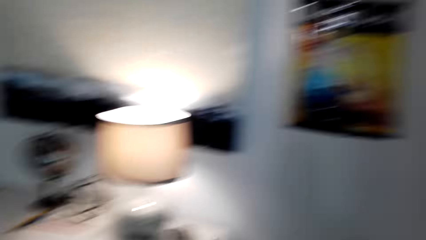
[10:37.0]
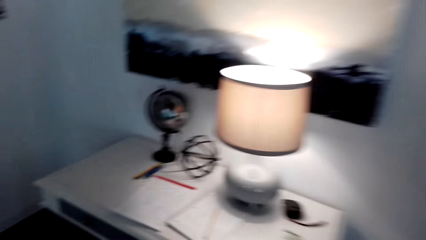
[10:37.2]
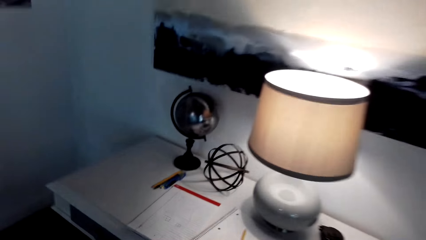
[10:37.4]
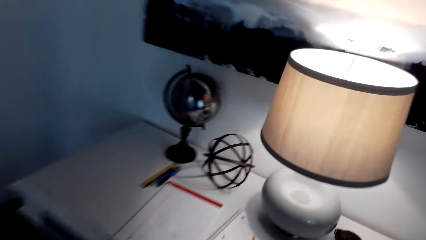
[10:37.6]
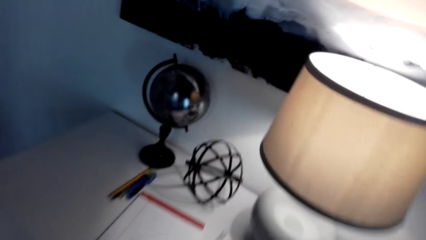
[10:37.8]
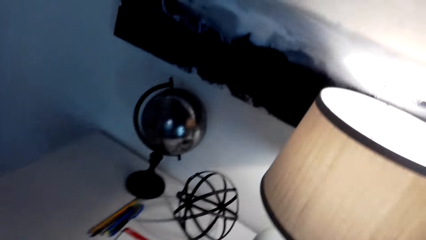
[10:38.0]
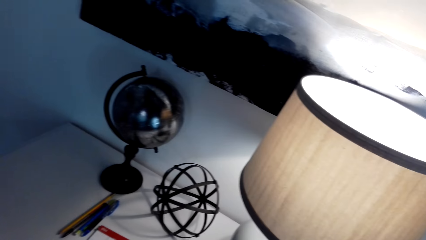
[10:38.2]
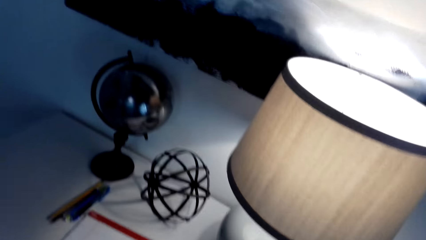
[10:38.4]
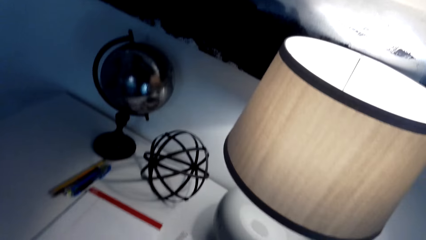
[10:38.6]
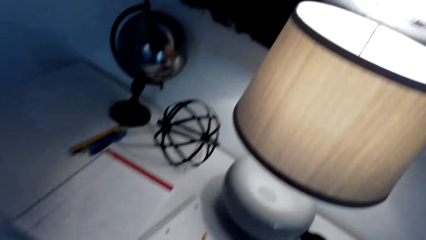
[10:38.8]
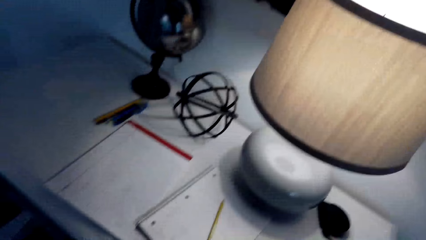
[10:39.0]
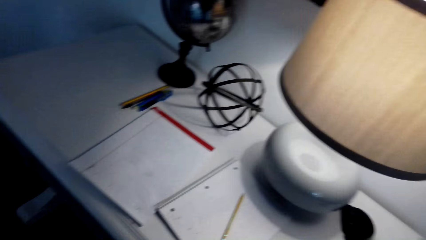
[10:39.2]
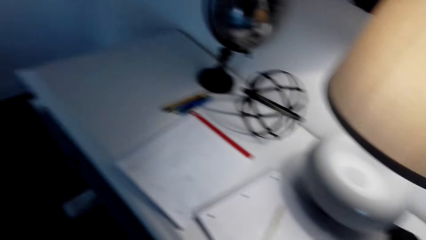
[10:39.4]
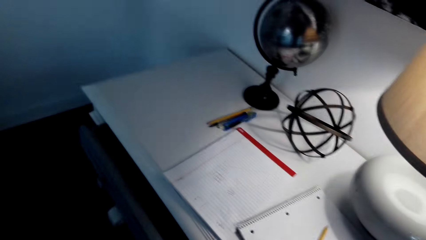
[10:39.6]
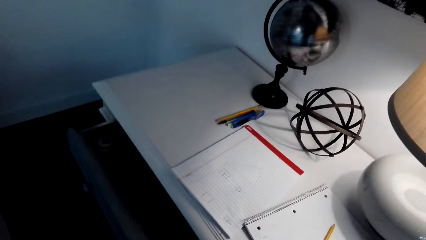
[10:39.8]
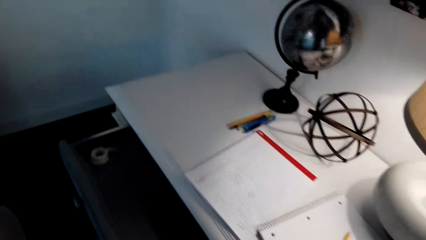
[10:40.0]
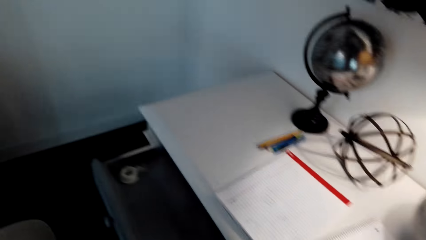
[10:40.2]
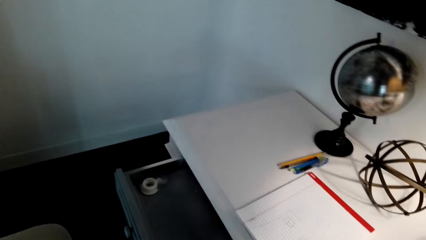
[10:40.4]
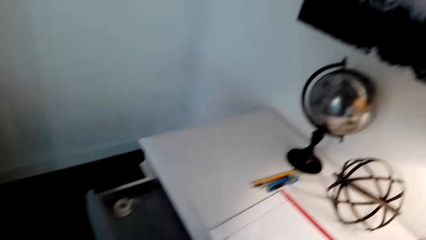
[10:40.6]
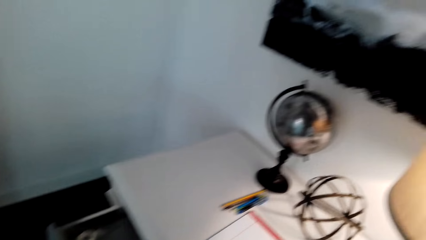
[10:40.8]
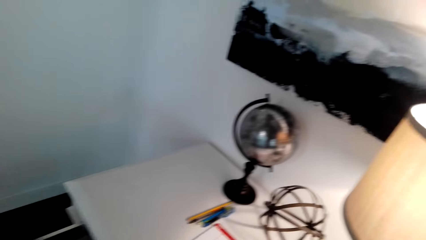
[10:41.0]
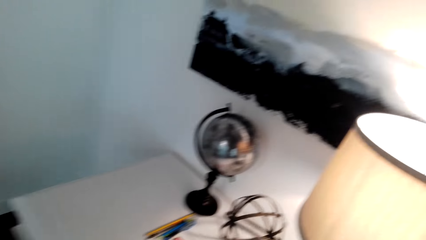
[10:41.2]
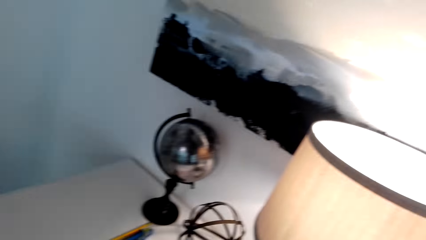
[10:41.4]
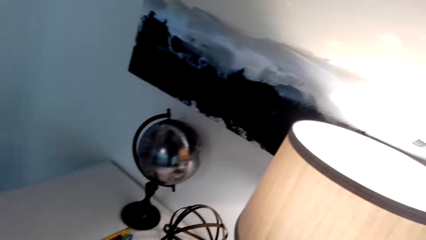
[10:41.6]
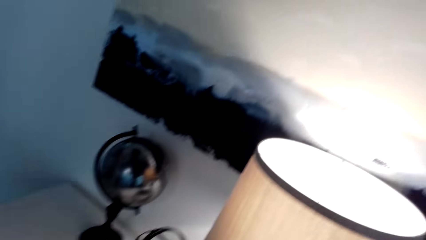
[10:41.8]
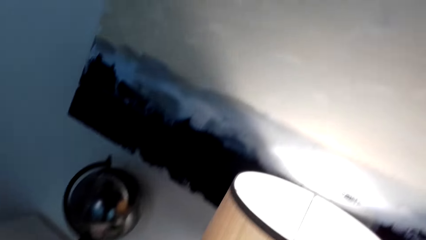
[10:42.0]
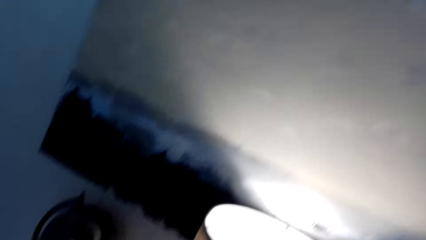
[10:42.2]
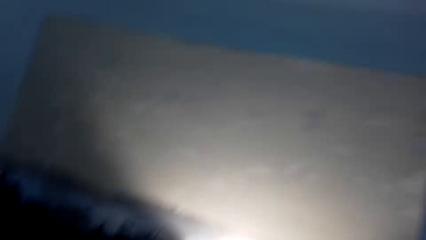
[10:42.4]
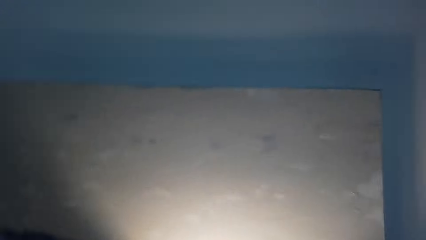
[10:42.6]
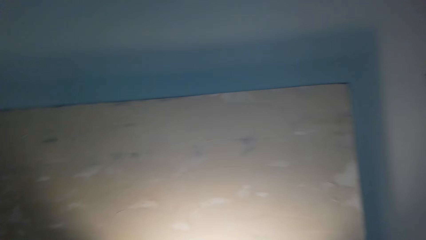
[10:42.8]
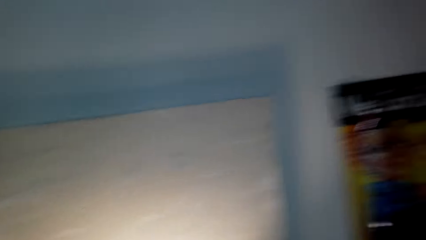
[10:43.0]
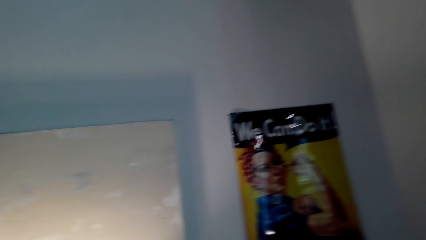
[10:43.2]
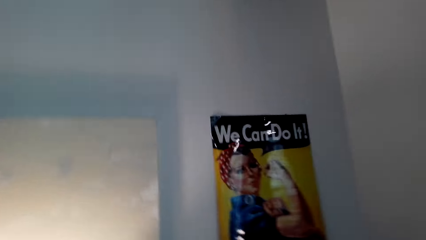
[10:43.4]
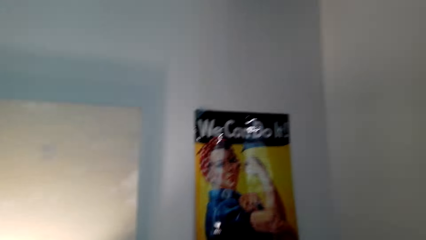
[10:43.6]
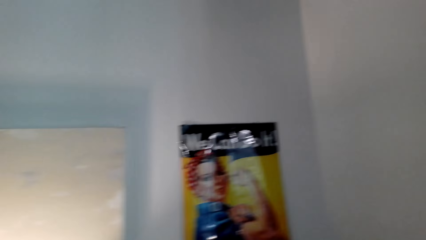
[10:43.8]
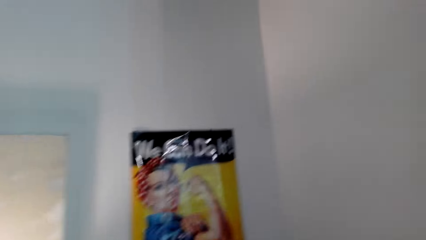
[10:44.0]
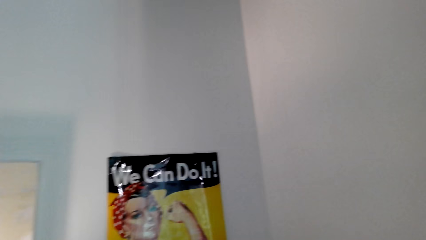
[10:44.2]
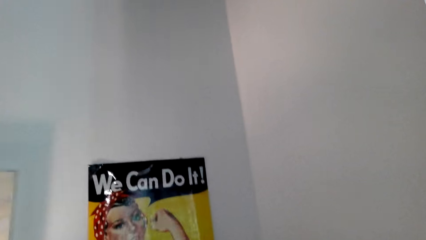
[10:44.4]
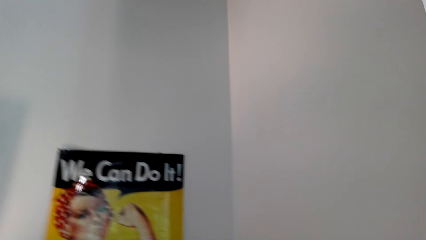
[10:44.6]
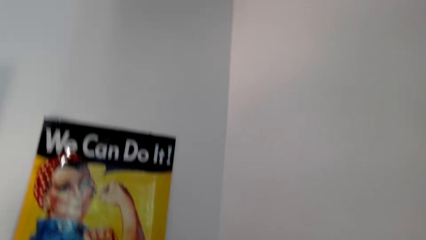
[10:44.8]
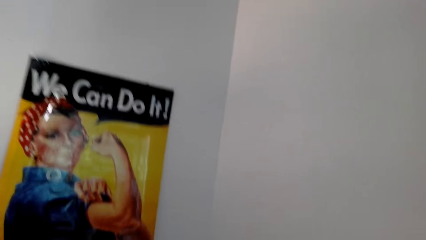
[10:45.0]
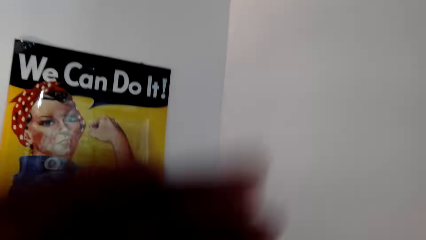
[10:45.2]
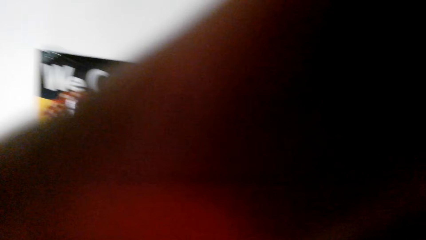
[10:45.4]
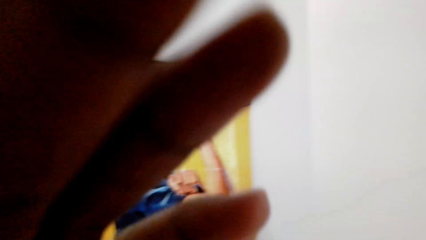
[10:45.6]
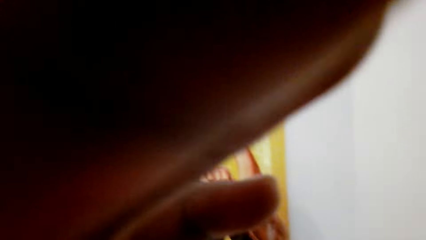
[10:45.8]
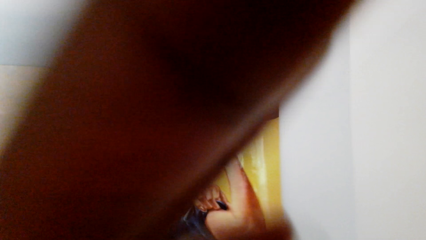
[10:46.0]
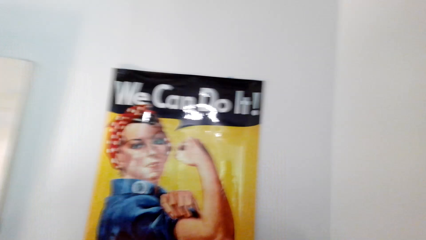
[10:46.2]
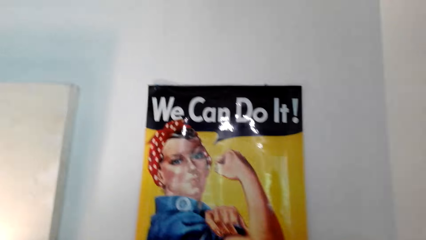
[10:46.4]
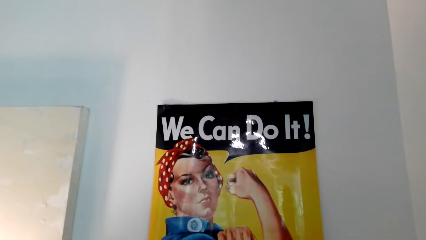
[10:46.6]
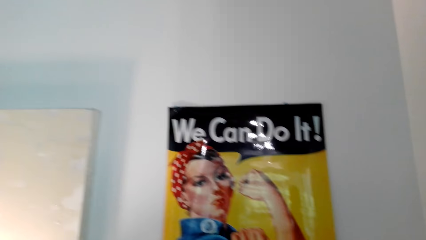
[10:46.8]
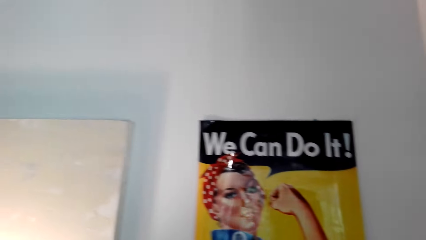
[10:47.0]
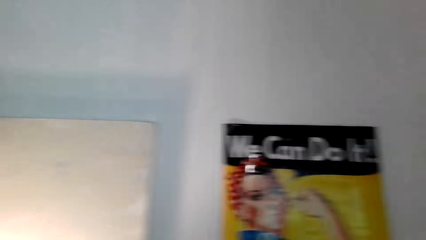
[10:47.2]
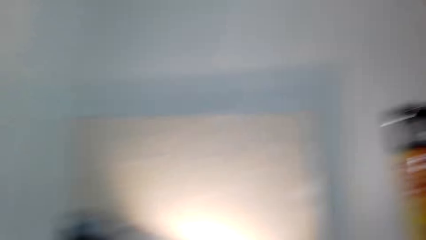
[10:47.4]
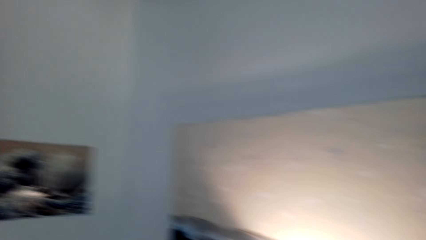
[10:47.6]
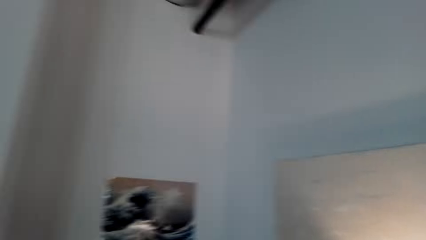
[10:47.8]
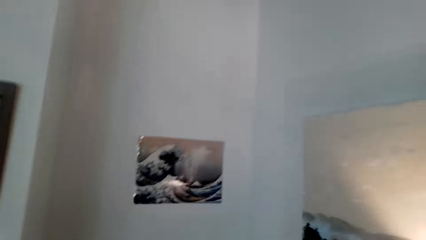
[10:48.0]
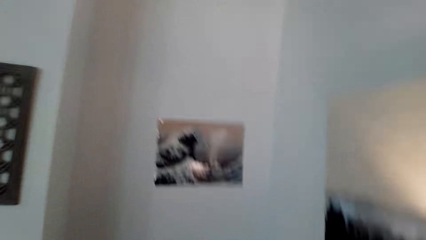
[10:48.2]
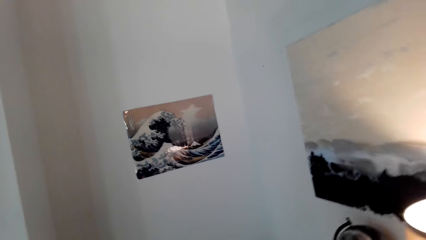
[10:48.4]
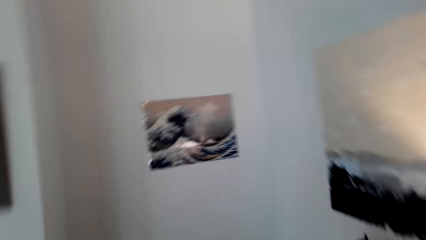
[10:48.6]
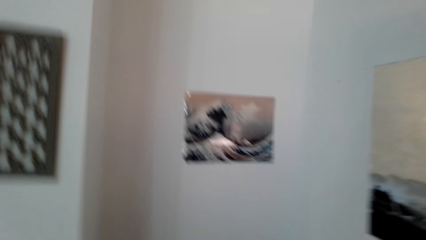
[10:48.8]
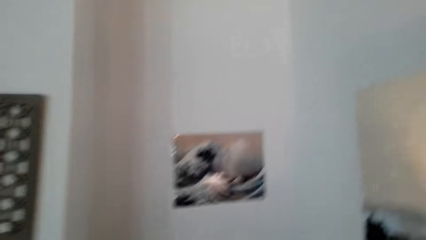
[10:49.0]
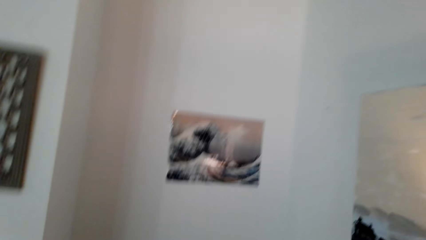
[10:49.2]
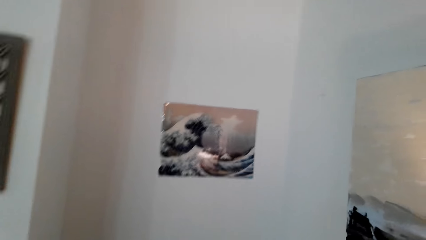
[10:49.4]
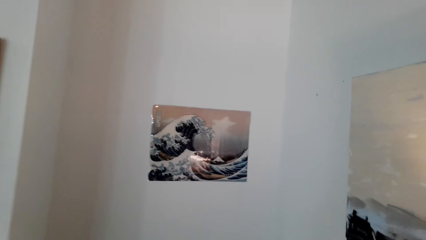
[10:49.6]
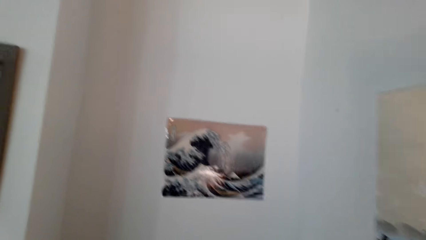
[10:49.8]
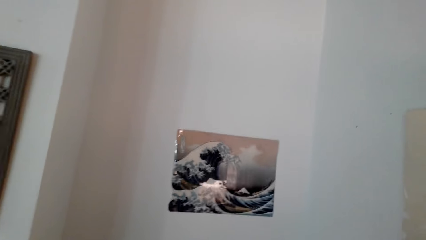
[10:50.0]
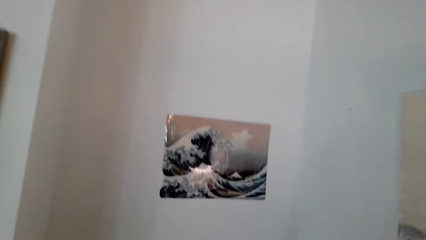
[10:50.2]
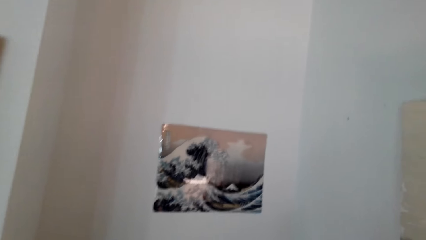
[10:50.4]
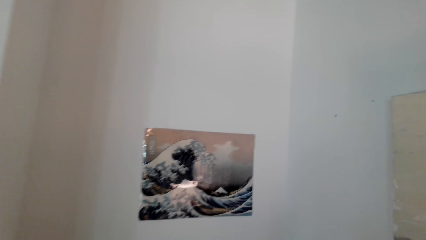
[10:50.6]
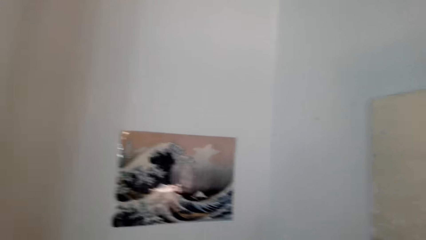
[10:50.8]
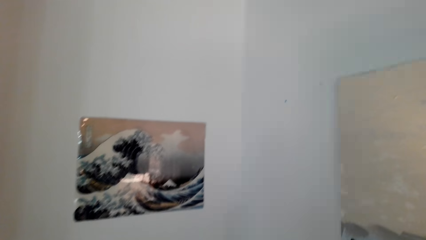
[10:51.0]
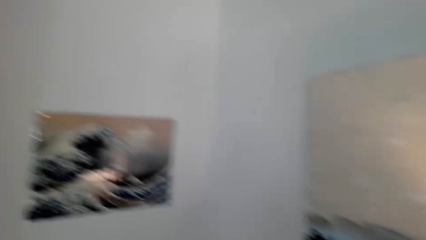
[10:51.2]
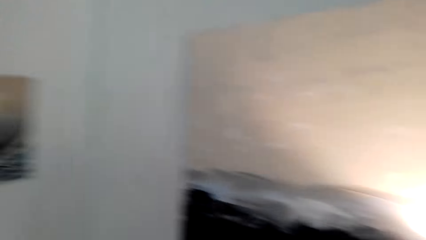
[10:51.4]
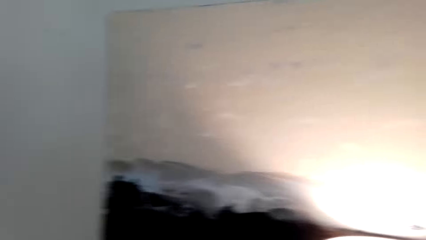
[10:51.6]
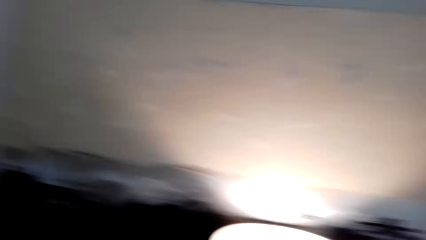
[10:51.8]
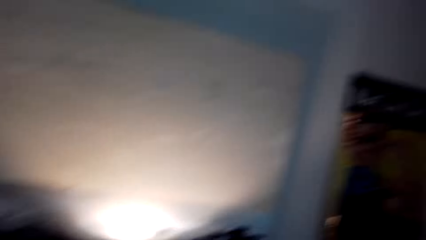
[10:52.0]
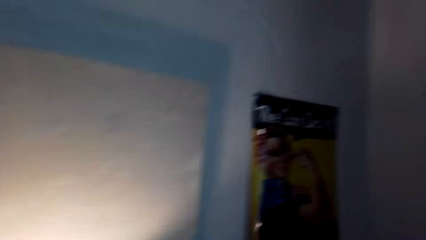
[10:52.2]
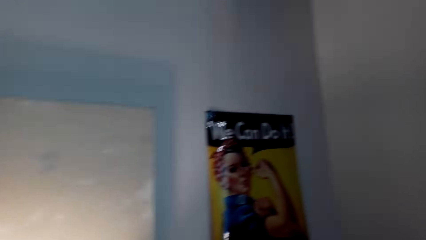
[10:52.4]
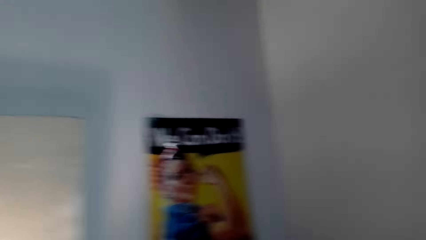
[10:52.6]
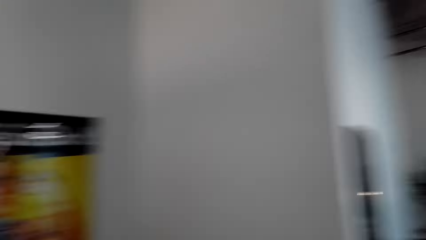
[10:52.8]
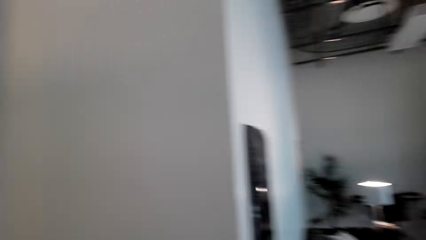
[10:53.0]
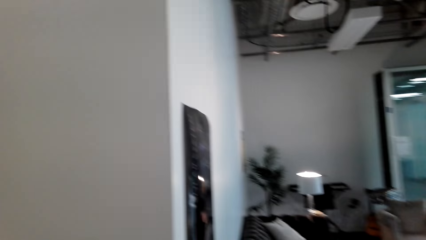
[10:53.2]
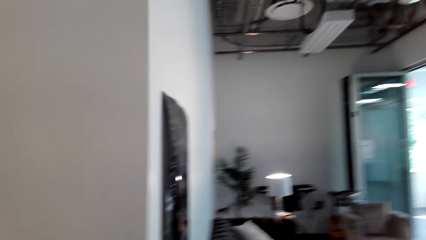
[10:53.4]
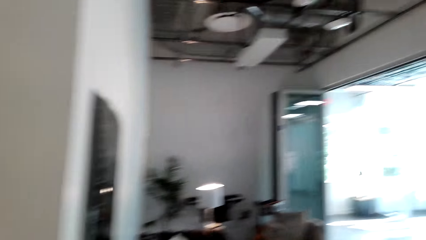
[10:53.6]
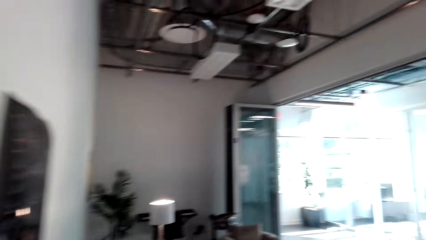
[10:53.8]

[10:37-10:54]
The camera wearer opens a drawer. They turn around, fix the camera, and look around.
